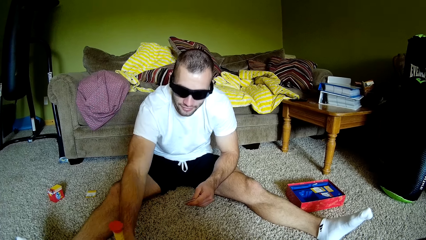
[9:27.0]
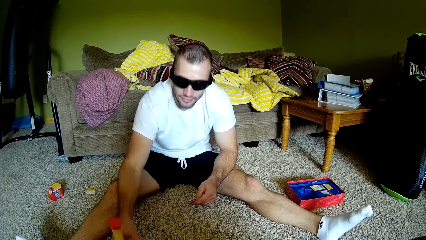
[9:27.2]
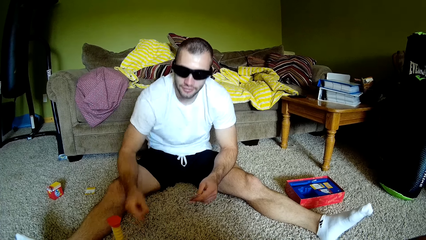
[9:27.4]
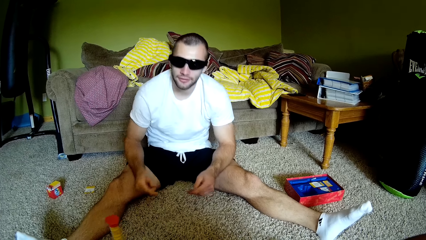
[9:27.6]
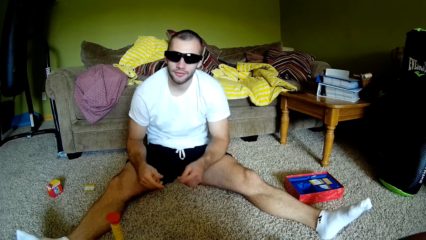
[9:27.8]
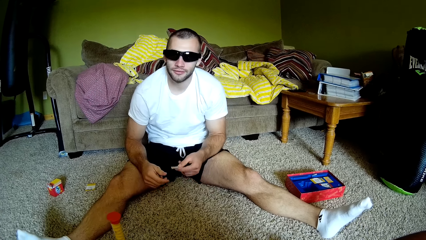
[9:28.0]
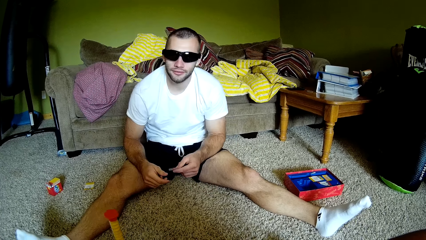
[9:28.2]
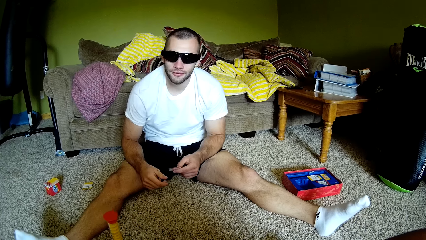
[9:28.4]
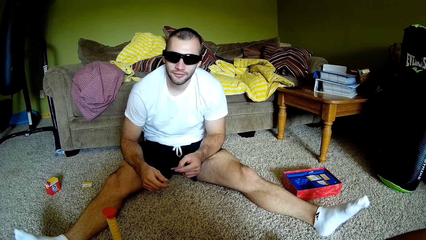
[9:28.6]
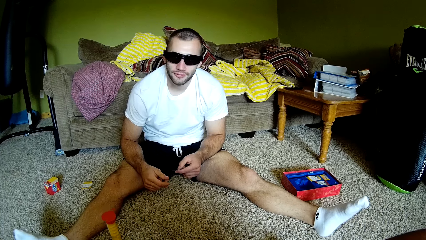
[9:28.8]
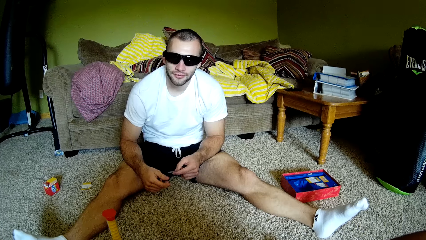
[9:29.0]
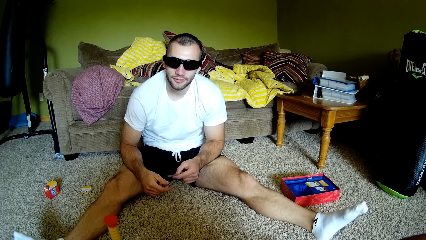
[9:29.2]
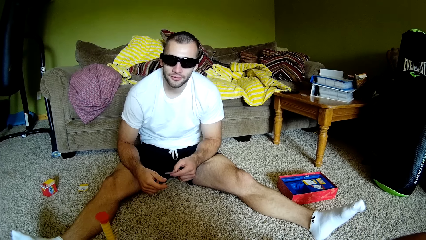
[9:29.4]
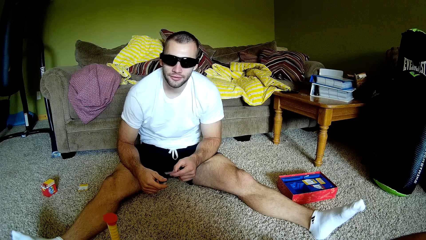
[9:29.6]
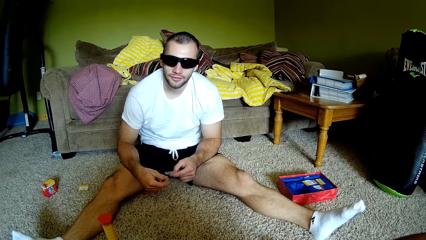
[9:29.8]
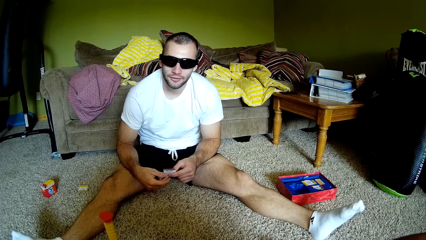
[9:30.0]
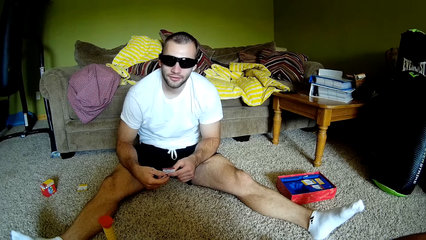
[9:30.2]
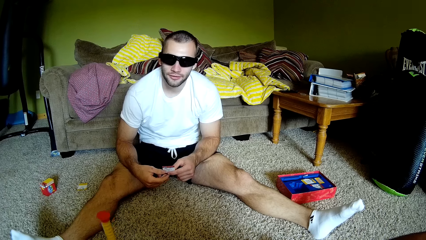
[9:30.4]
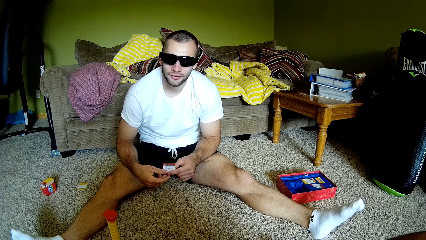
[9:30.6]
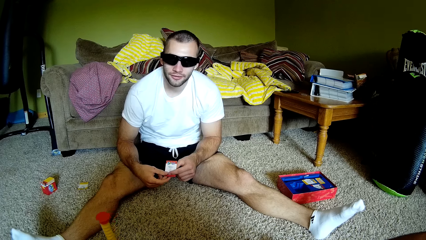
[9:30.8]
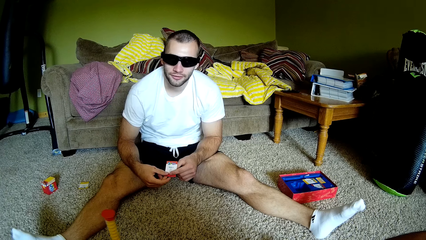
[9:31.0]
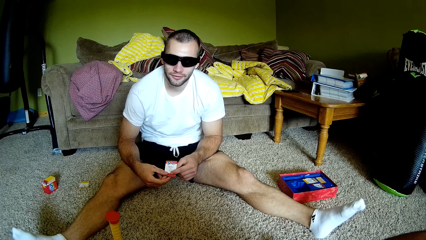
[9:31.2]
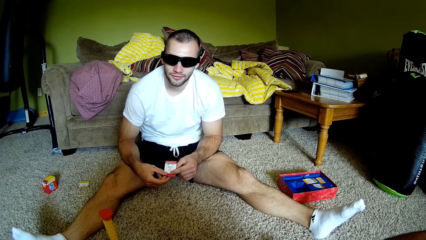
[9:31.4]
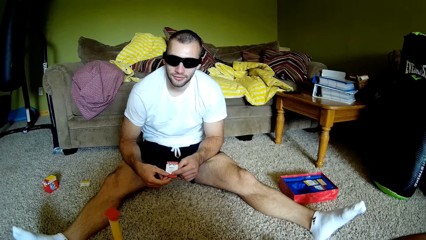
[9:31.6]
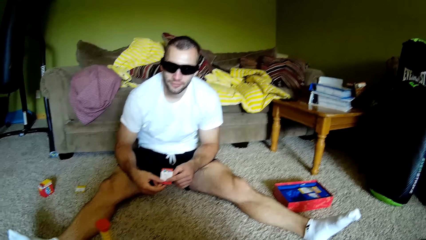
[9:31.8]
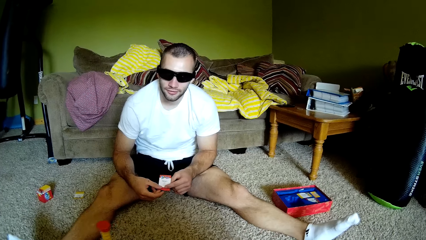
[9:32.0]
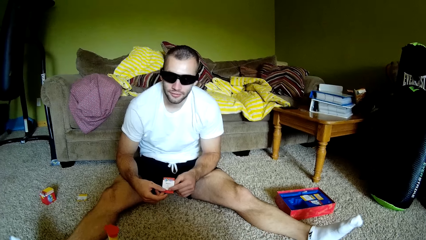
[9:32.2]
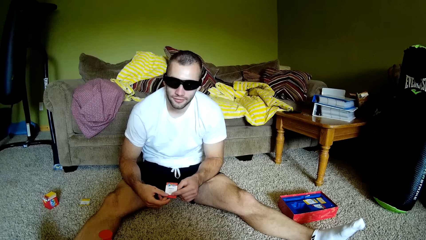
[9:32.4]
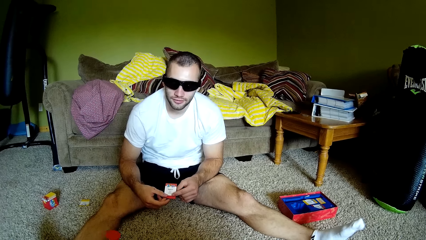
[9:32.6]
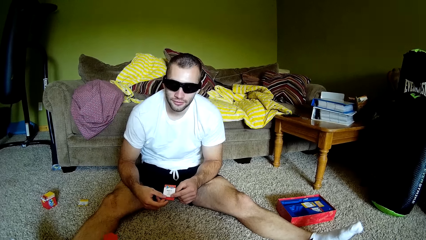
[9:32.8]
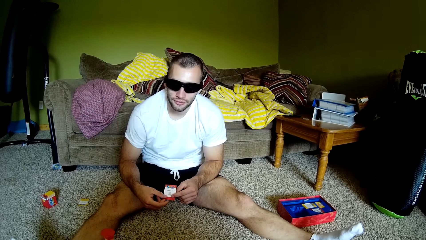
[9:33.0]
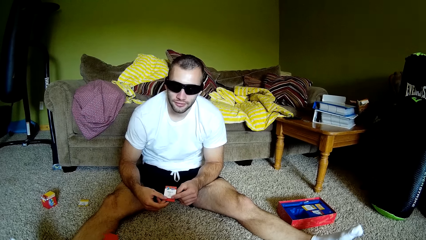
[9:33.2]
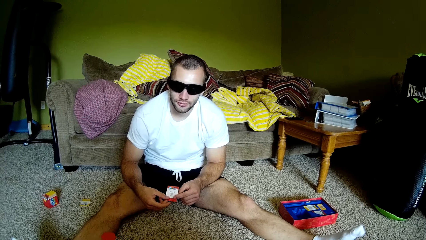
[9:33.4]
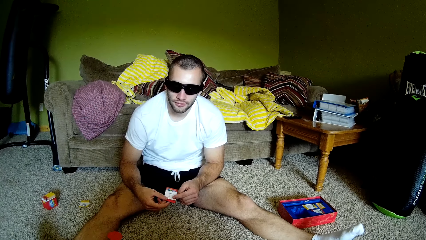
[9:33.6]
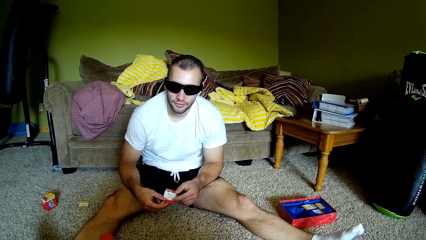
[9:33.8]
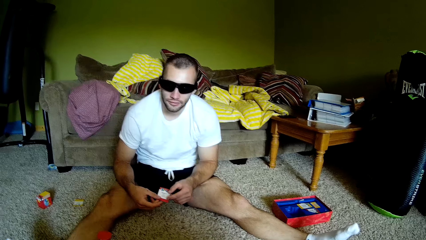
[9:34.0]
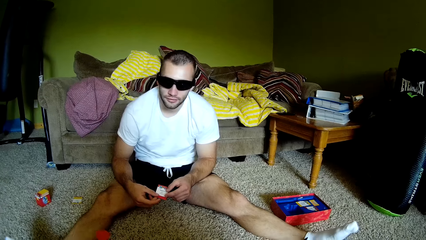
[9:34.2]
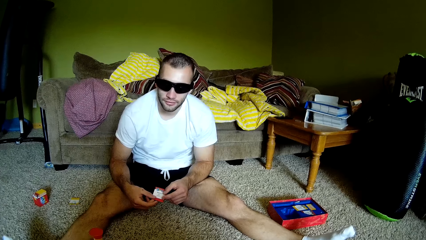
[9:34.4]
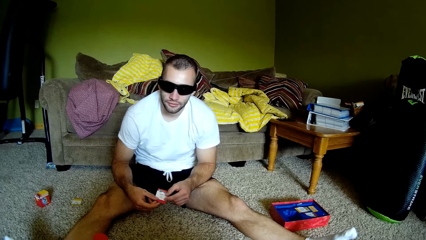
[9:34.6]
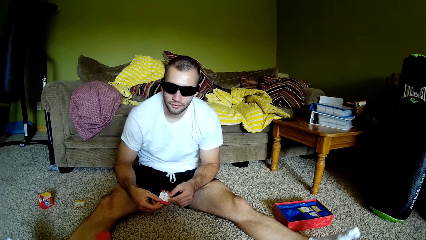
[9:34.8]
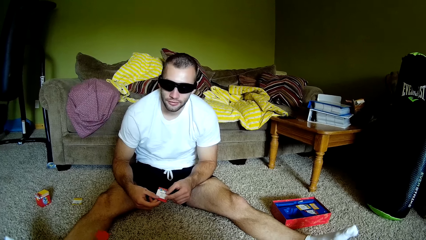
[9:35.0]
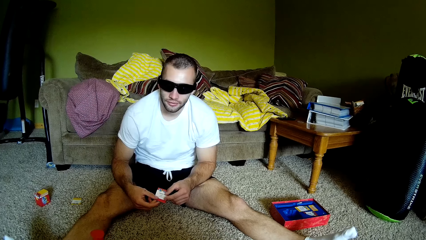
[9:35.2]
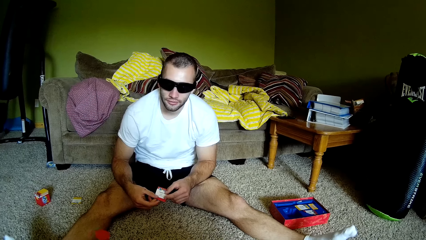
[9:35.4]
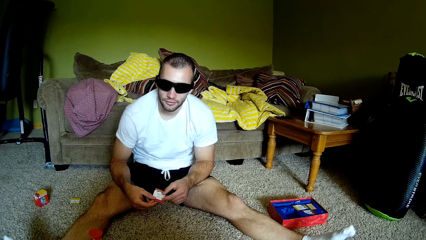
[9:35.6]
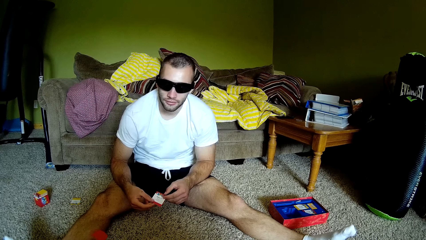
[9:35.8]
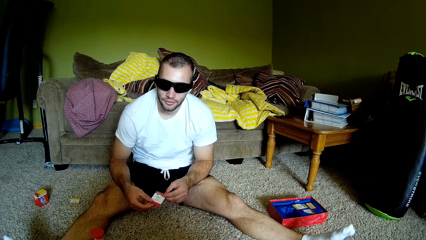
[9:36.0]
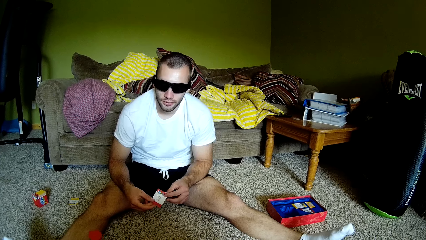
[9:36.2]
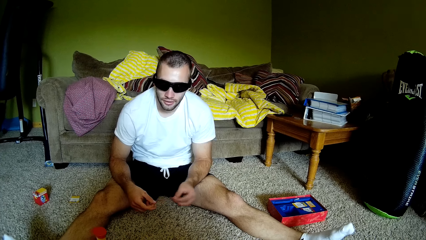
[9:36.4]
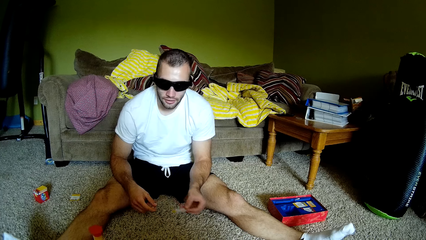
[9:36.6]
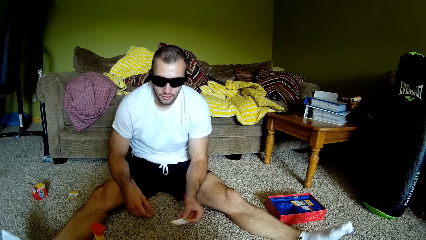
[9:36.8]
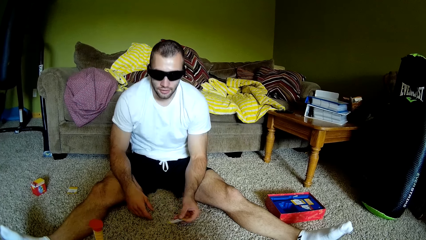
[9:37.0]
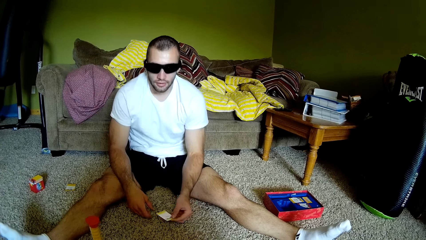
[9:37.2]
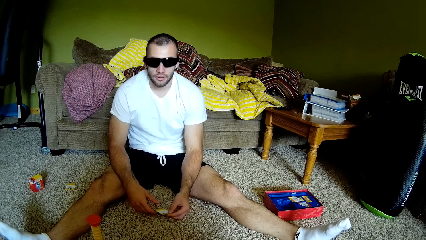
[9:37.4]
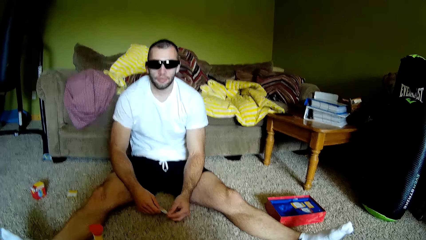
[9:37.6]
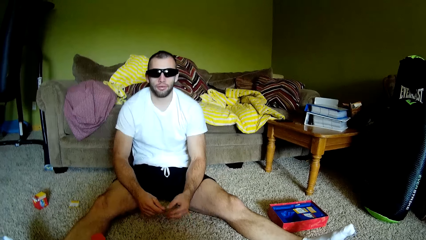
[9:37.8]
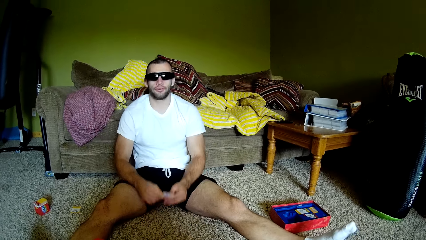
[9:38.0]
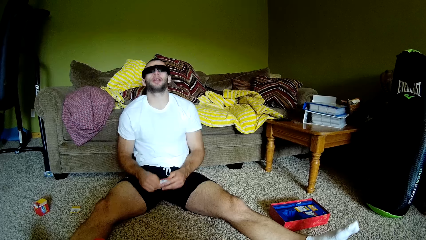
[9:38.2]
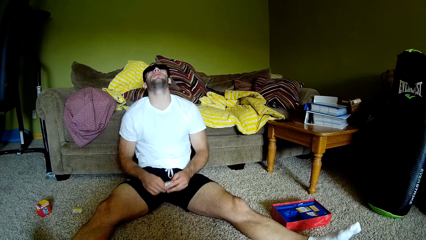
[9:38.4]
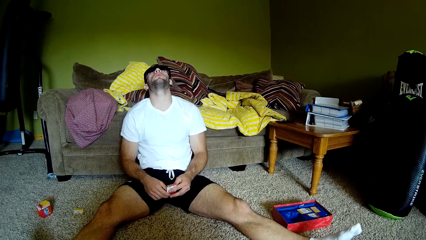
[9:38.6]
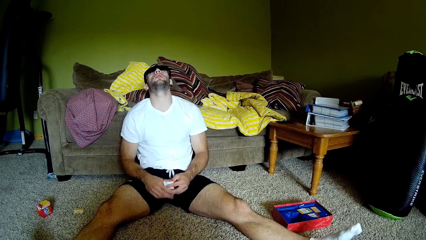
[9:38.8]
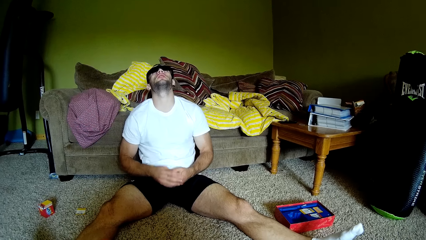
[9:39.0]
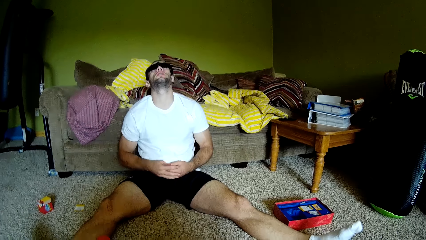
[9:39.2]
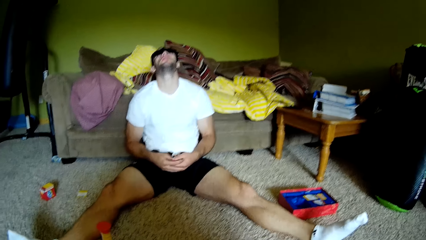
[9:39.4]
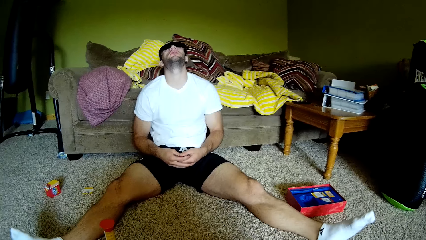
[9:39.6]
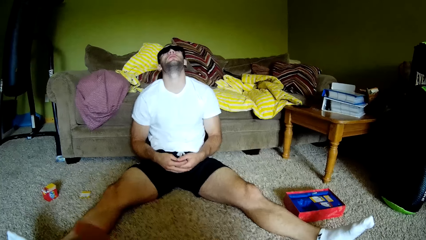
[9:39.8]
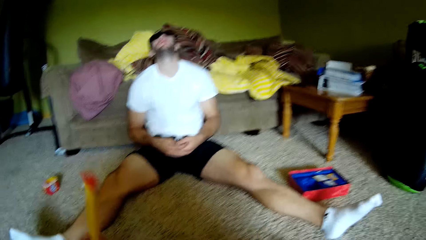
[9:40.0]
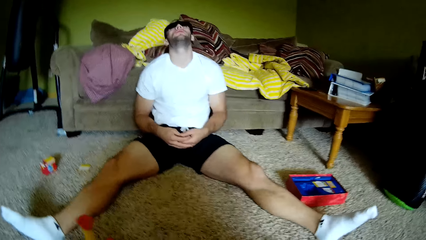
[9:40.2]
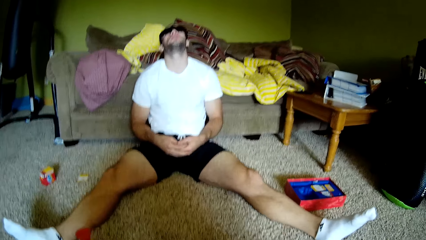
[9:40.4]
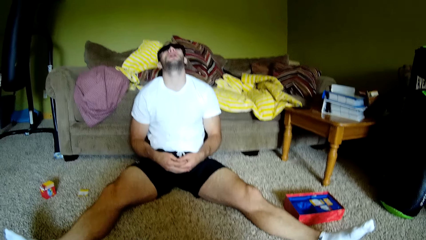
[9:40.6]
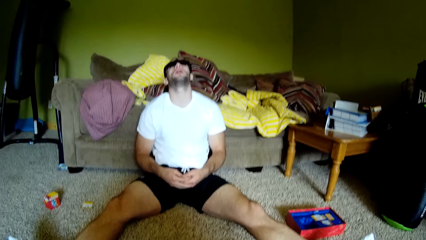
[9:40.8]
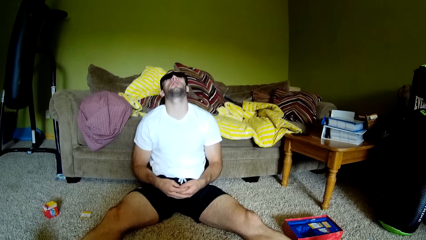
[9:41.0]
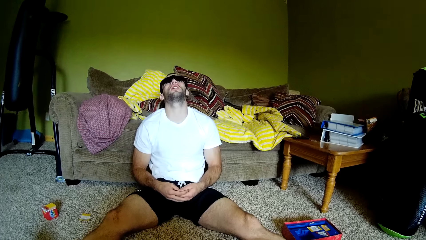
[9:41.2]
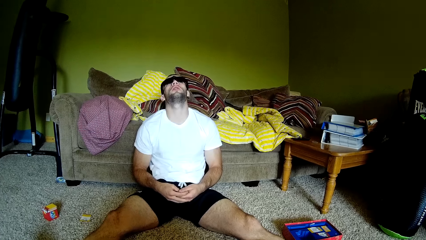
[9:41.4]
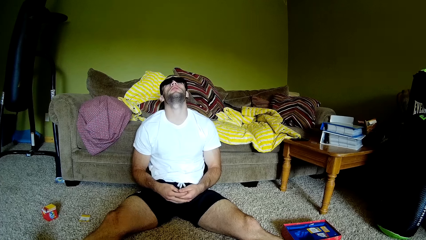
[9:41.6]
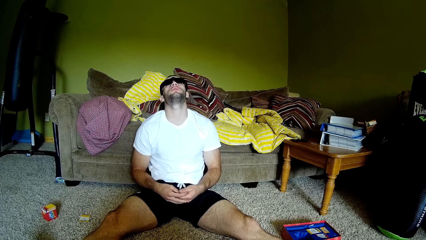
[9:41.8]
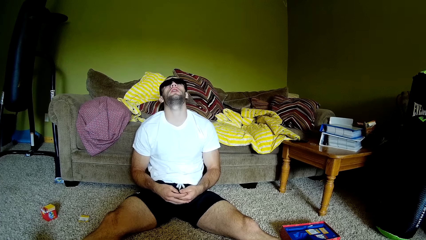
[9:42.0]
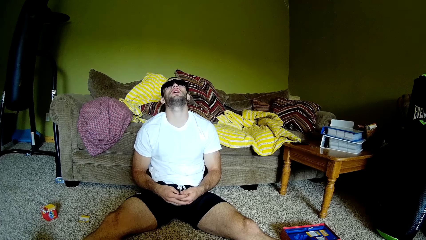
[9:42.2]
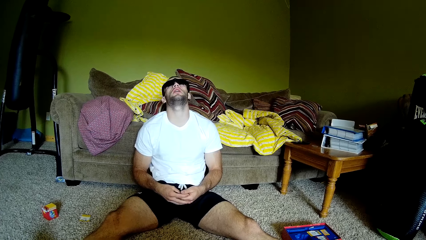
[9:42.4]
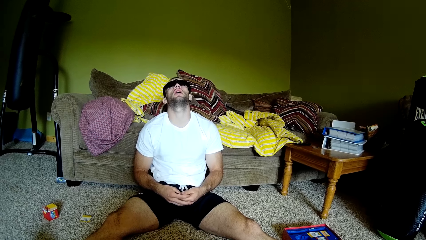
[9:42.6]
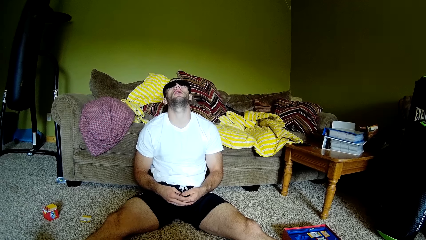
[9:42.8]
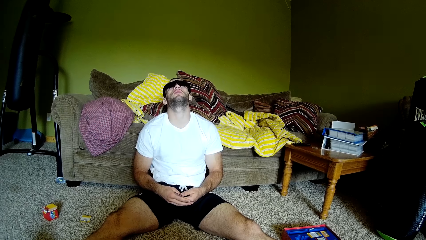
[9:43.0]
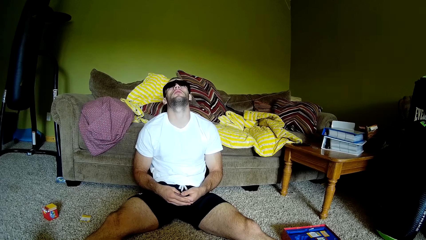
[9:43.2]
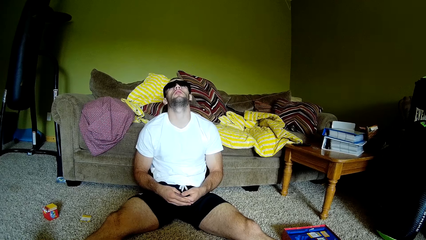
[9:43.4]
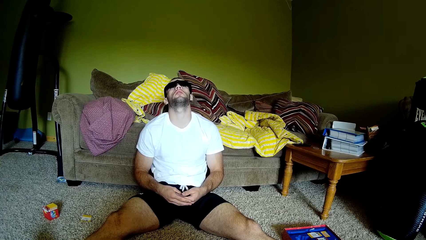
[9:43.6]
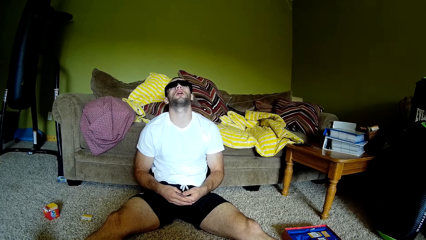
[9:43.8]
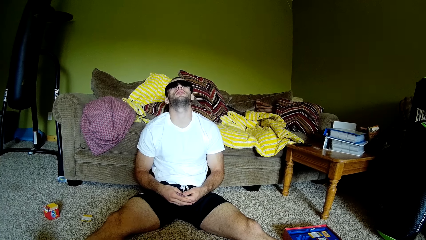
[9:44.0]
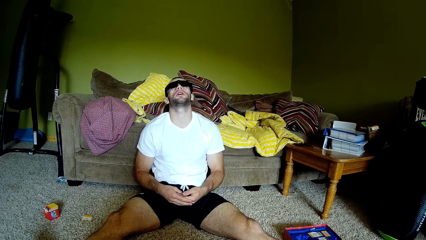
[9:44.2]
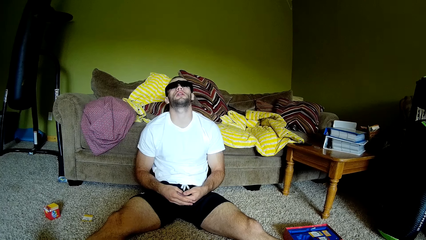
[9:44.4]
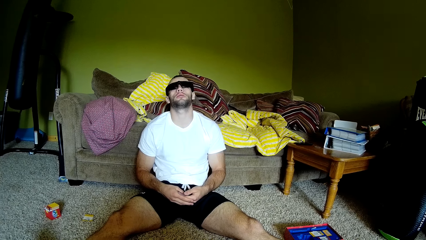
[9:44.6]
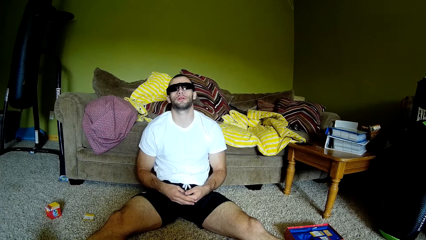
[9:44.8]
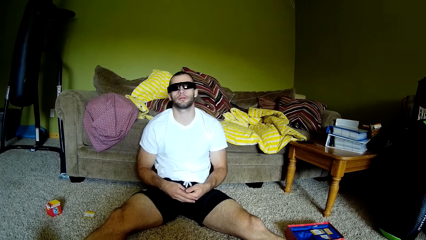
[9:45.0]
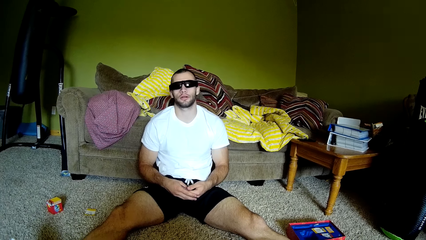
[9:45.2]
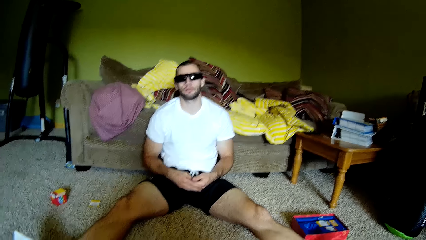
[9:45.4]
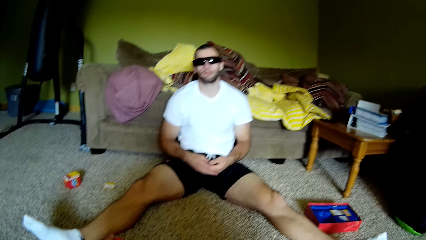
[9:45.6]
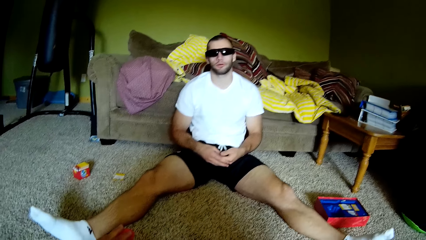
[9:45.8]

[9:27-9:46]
A man flips the yellow pole upside down. The camera wearer lets go of the yellow pole. They speak to another man. The other man holds the card in hand, speaks to the camera wearer, and leans back against the couch. The camera wearer flips the yellow pole upside down. The other man holds his hands together. The camera wearer speaks to the other man. The other man speaks to the camera wearer.
